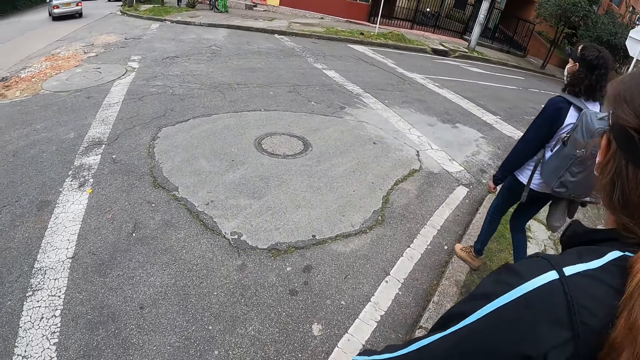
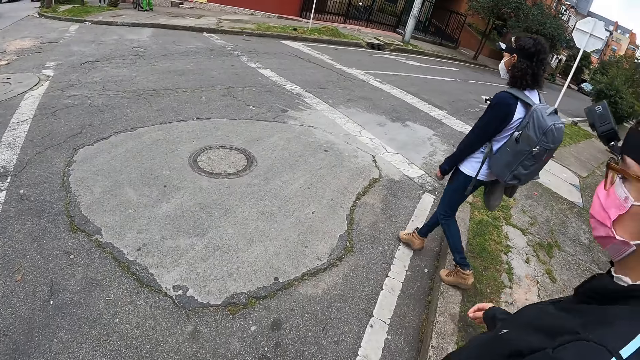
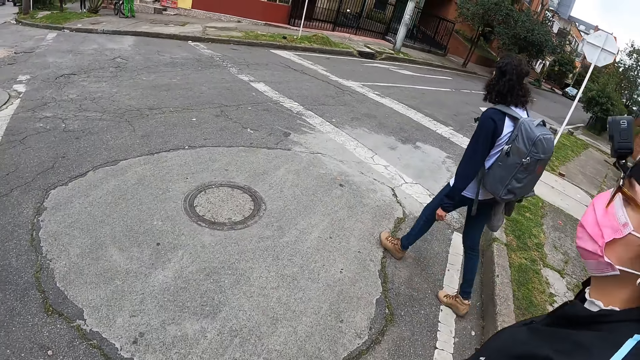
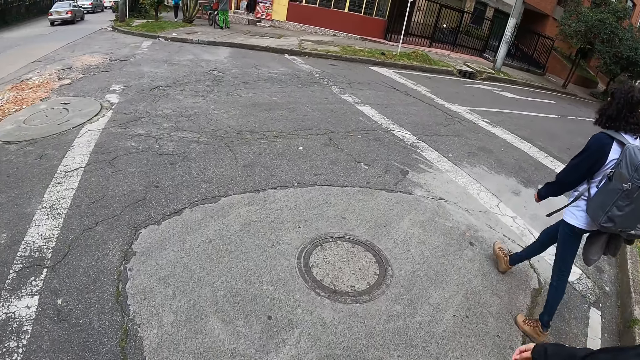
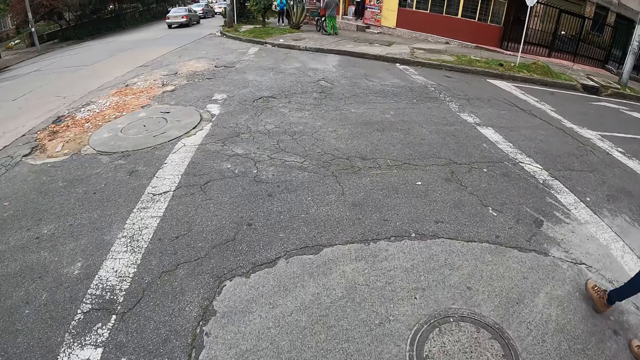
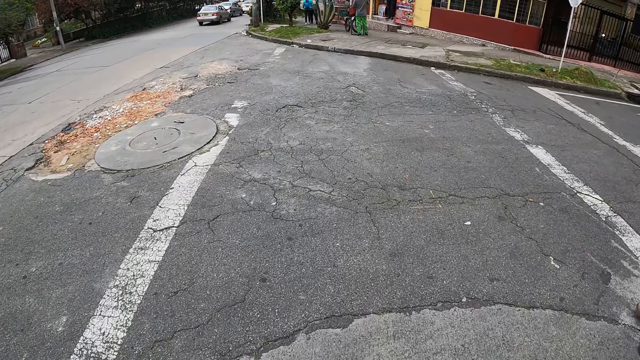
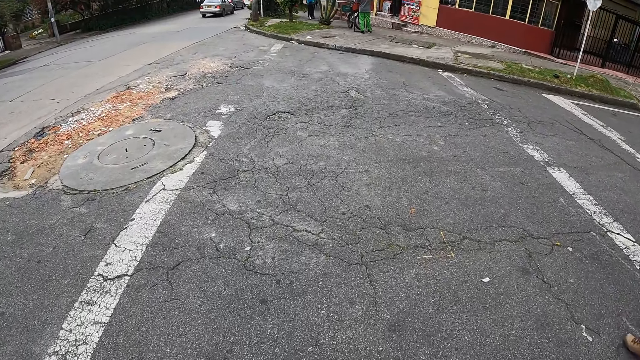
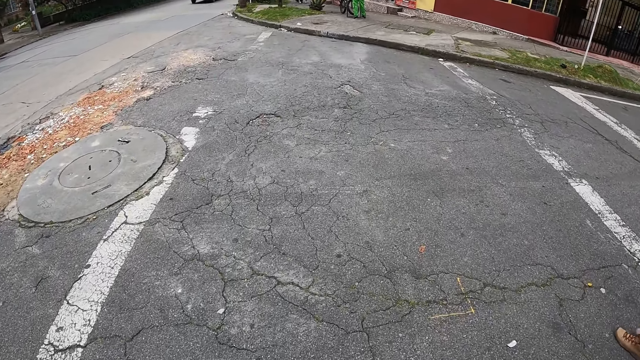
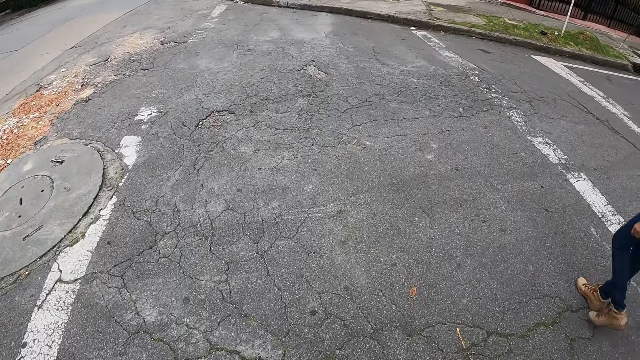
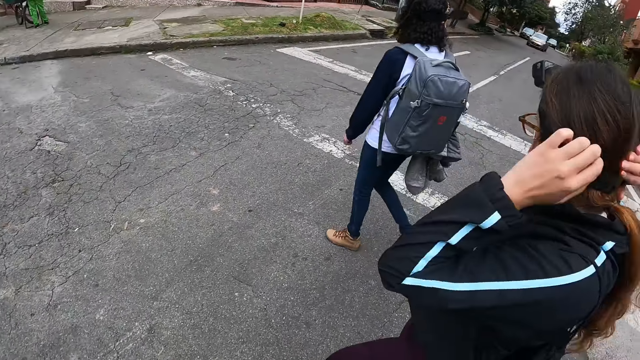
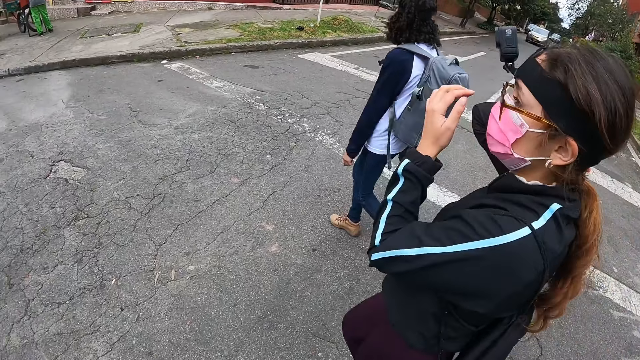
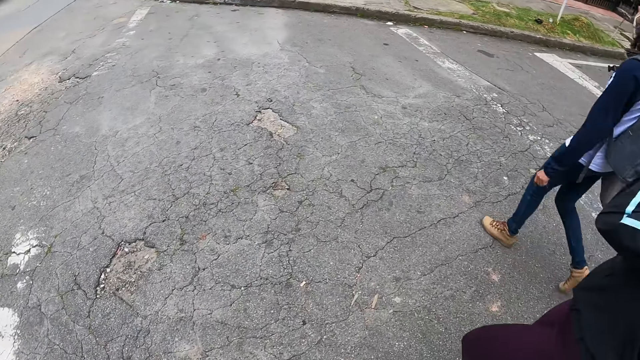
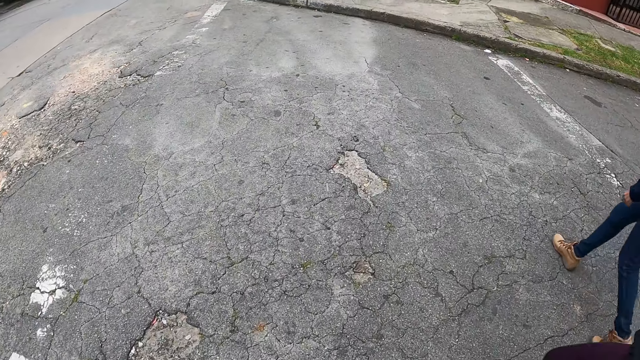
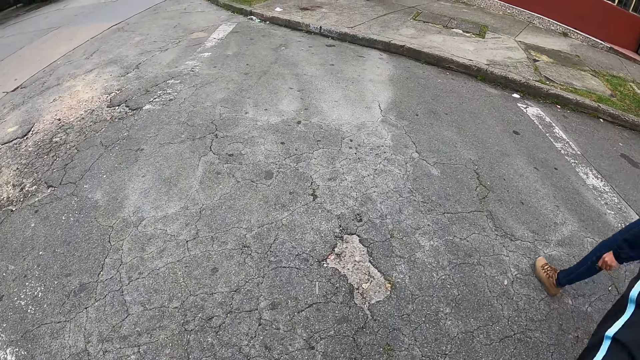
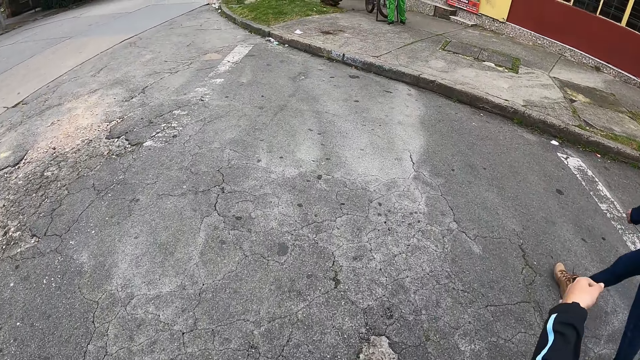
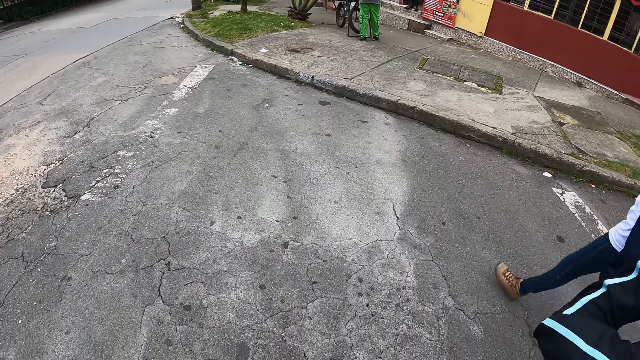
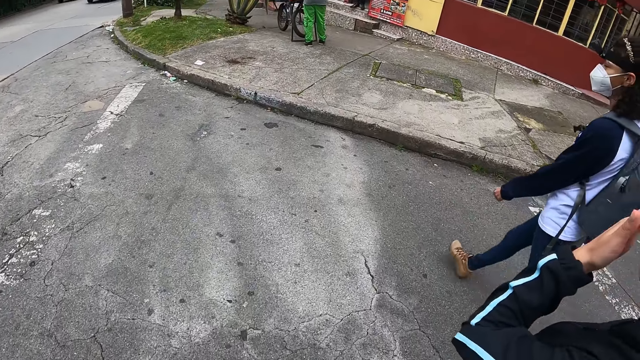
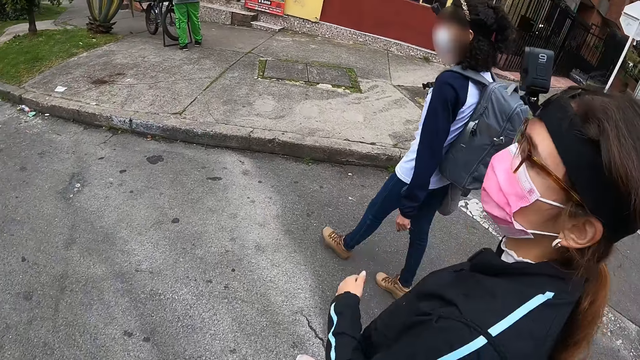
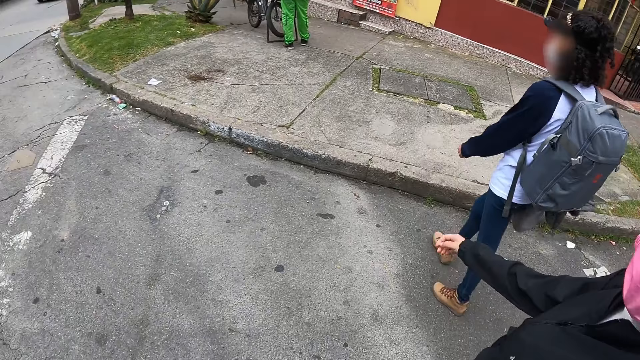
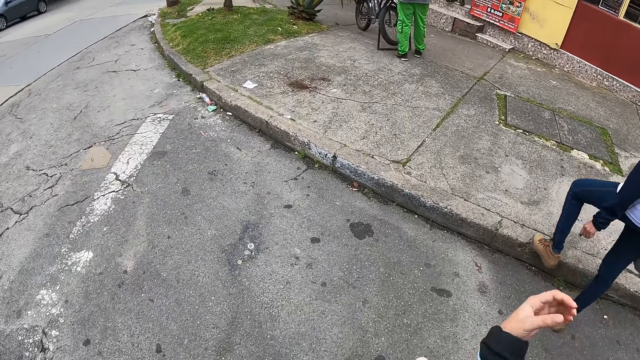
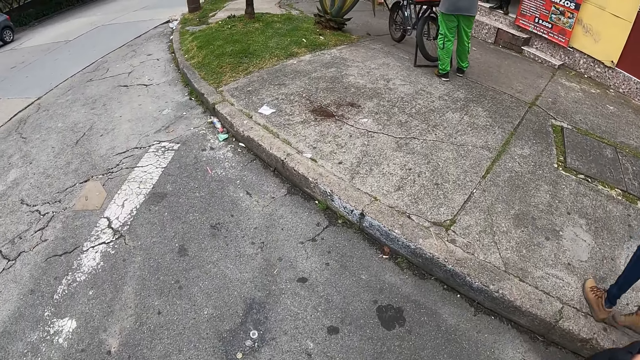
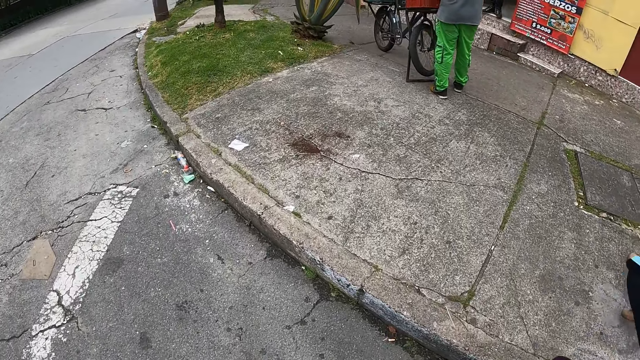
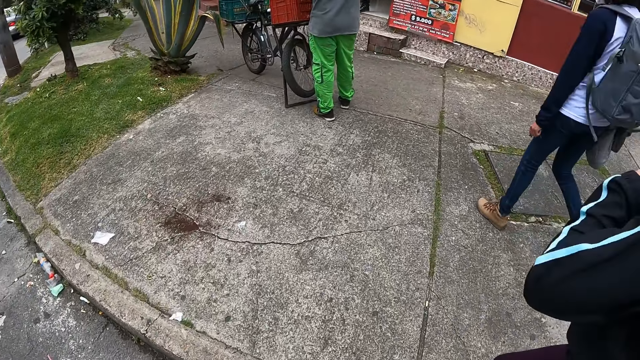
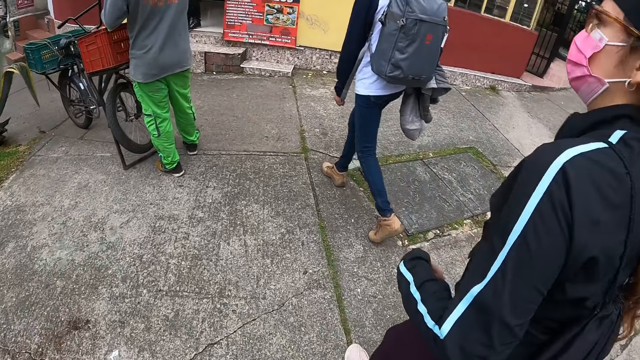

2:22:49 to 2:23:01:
The camera wearer crosses the road. A woman touches her hair with both hands. The woman touches her face with her left hand.

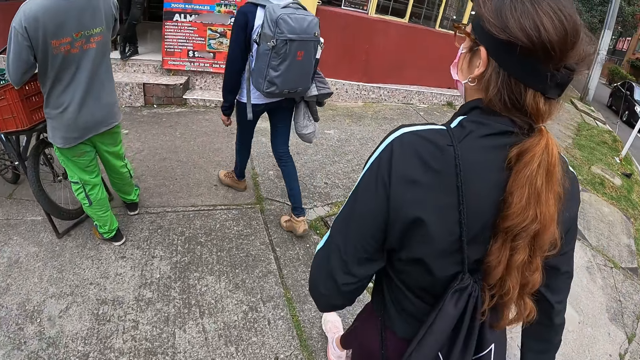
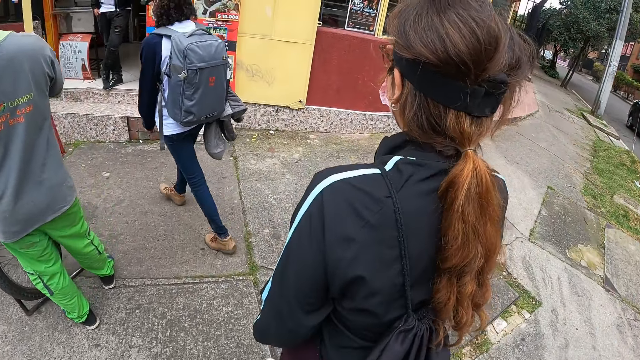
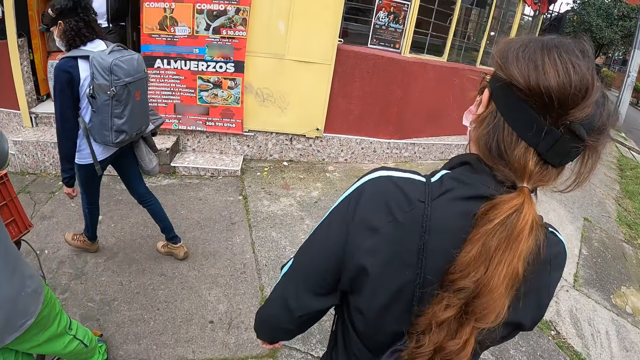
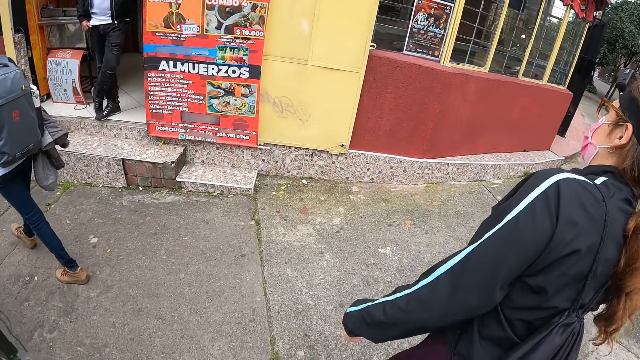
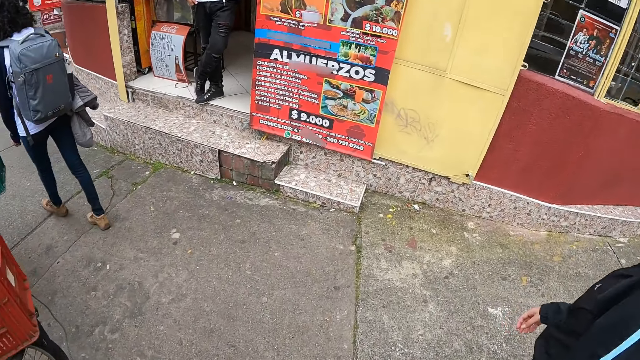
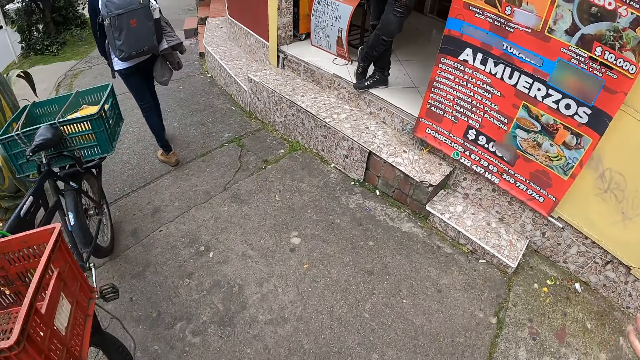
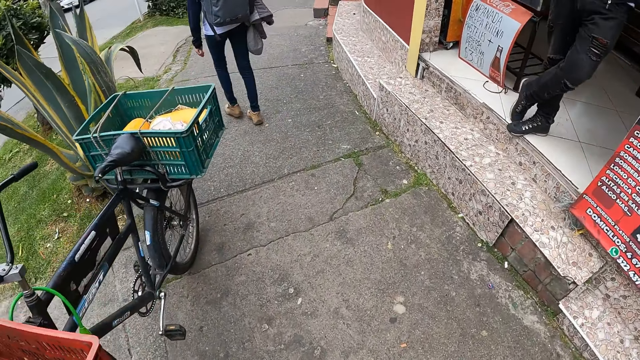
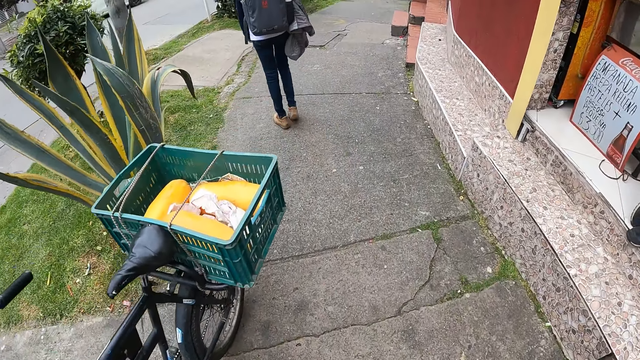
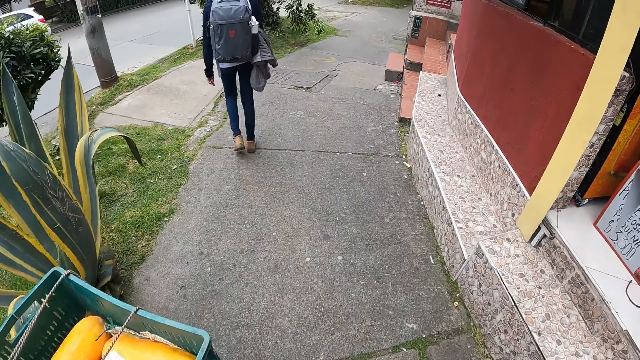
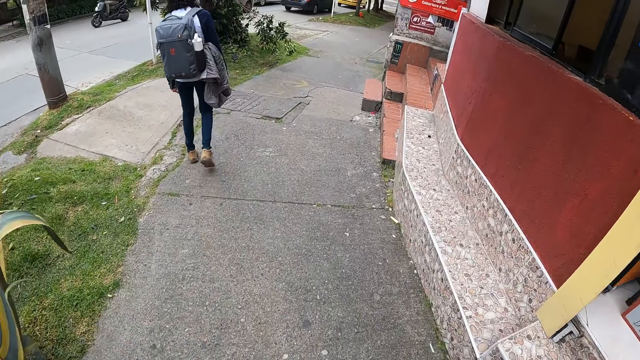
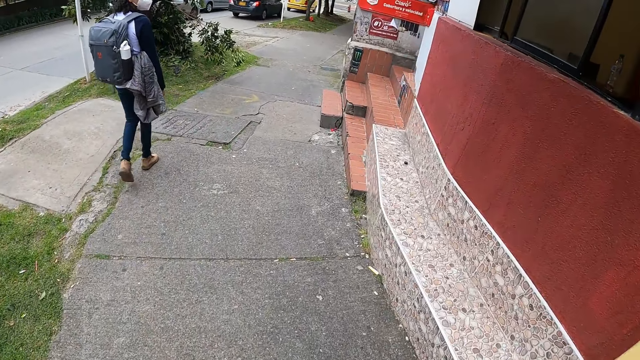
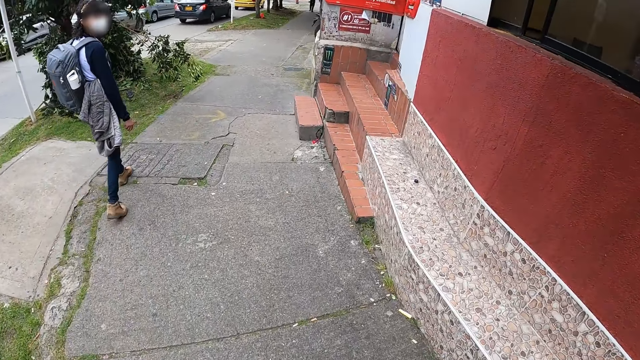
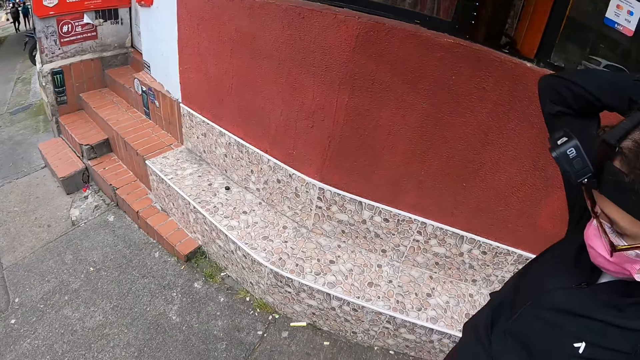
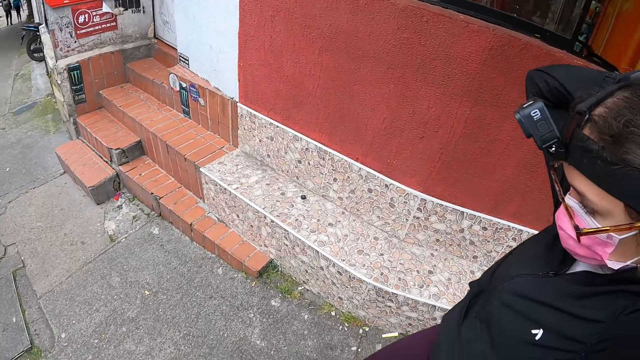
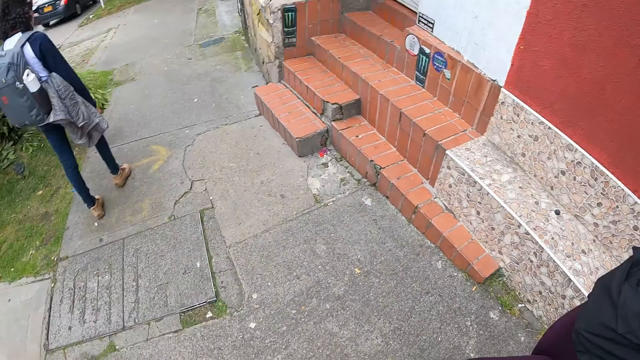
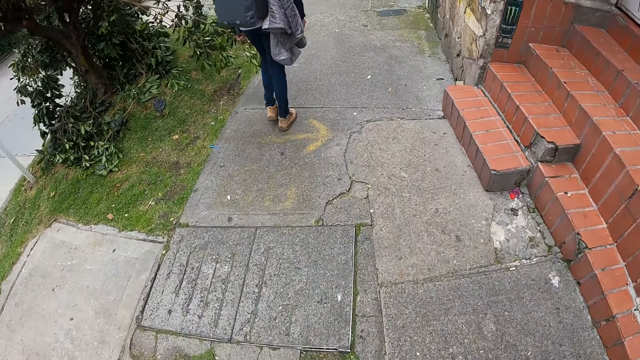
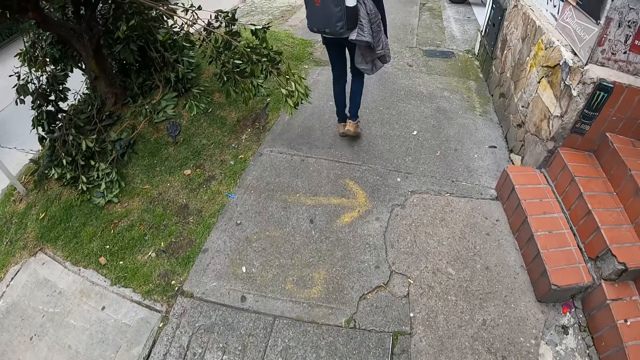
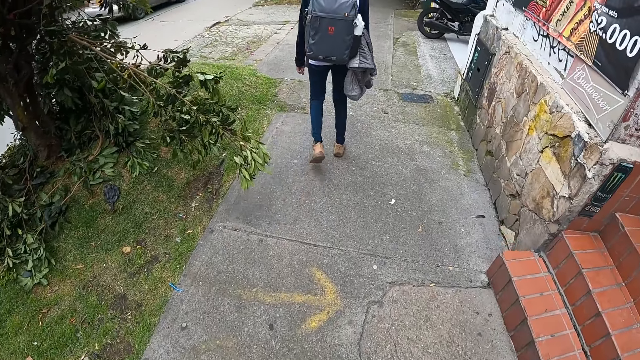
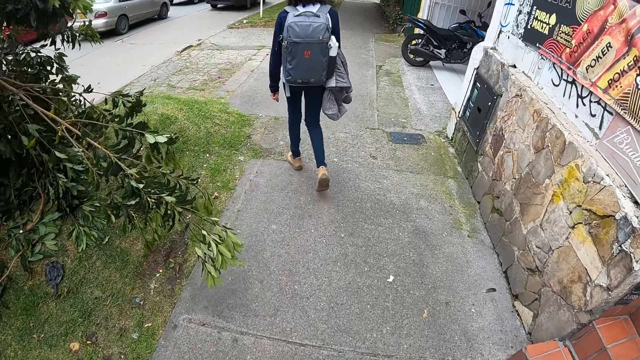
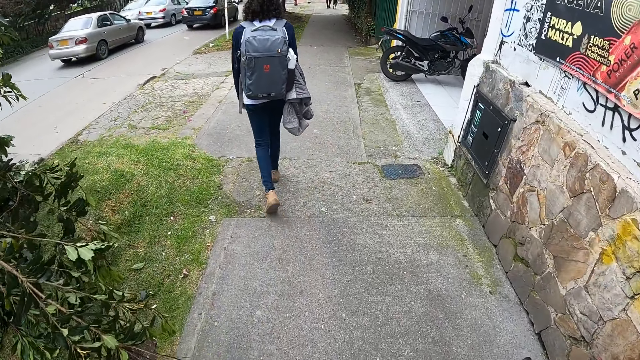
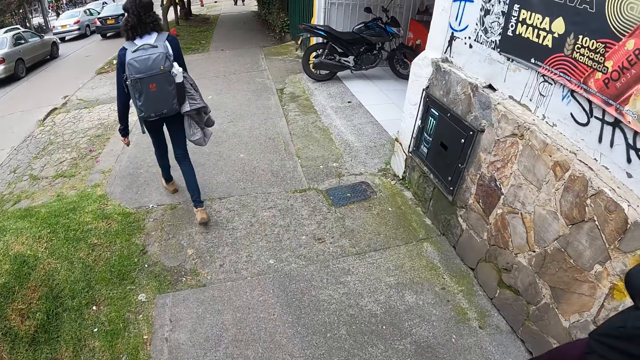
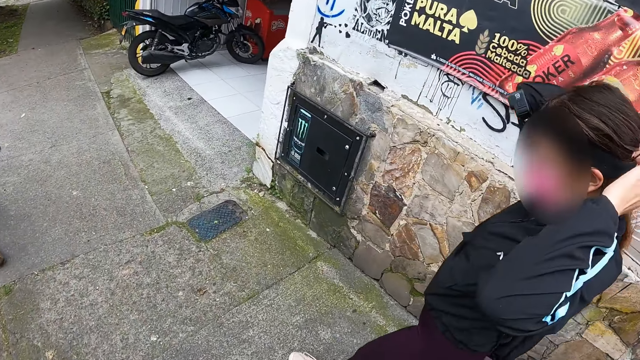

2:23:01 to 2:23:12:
The camera wearer walks along the sidewalk.
